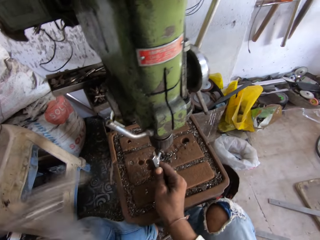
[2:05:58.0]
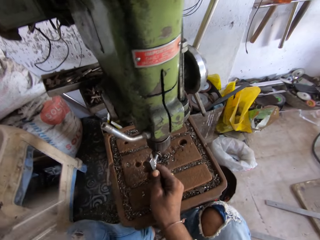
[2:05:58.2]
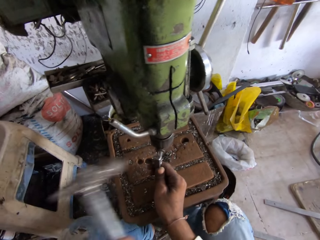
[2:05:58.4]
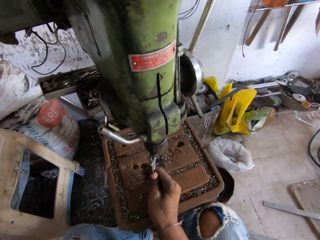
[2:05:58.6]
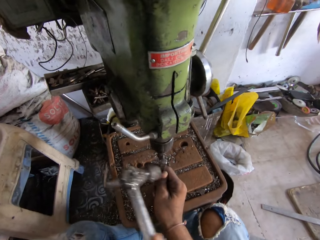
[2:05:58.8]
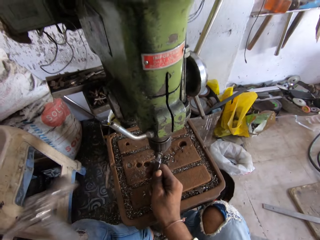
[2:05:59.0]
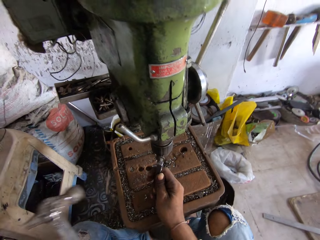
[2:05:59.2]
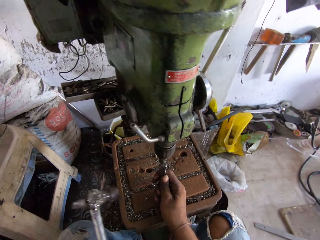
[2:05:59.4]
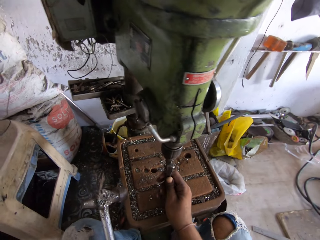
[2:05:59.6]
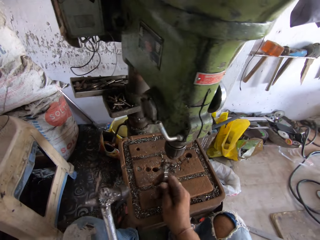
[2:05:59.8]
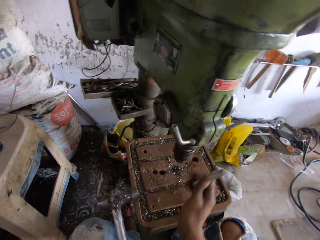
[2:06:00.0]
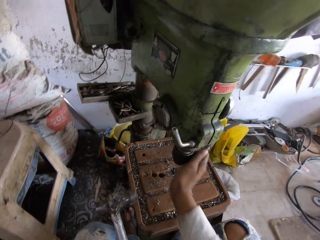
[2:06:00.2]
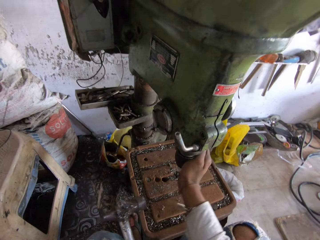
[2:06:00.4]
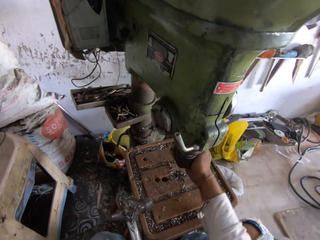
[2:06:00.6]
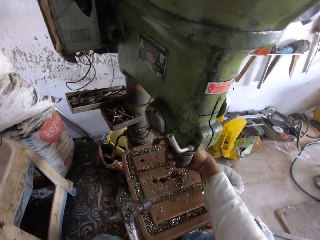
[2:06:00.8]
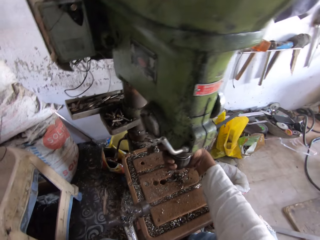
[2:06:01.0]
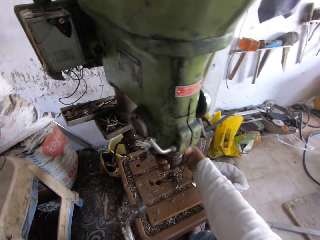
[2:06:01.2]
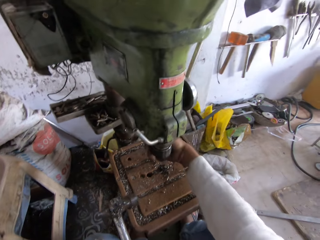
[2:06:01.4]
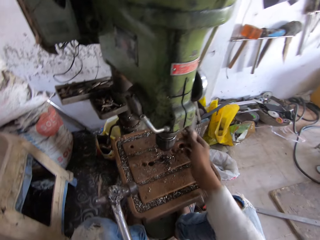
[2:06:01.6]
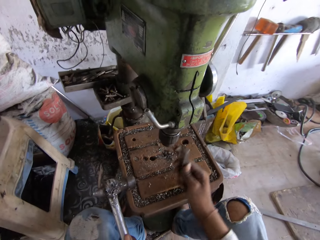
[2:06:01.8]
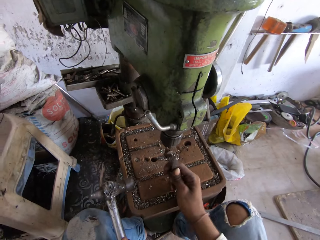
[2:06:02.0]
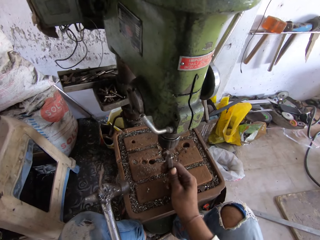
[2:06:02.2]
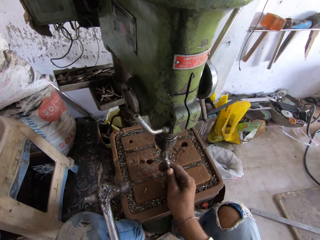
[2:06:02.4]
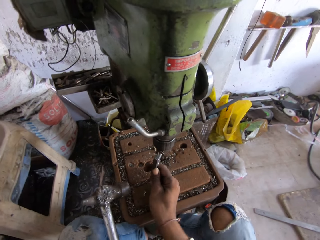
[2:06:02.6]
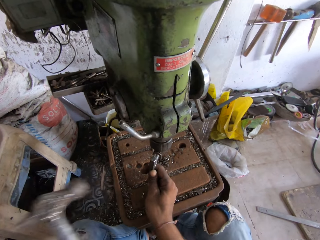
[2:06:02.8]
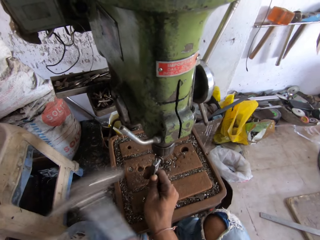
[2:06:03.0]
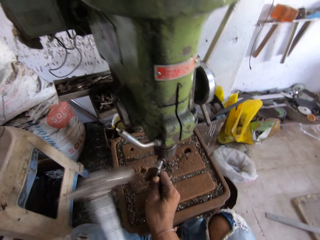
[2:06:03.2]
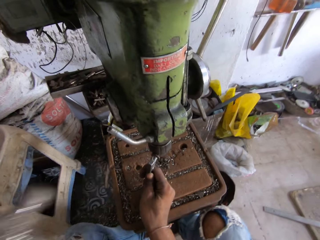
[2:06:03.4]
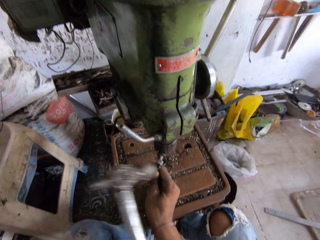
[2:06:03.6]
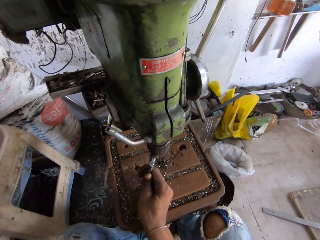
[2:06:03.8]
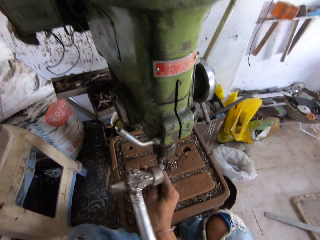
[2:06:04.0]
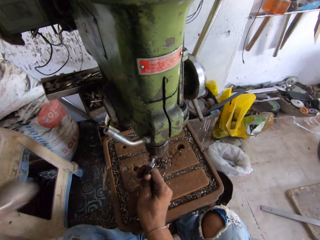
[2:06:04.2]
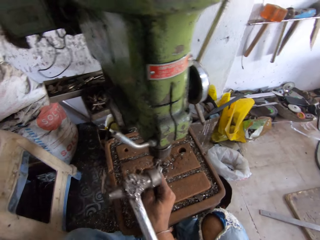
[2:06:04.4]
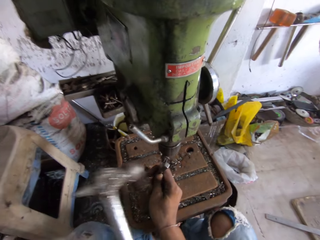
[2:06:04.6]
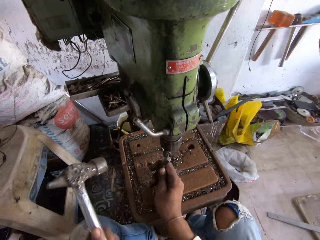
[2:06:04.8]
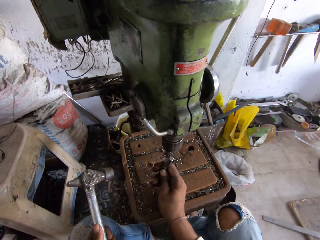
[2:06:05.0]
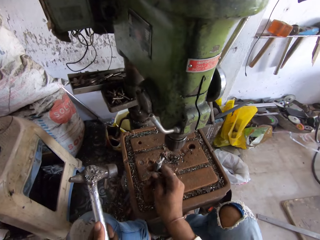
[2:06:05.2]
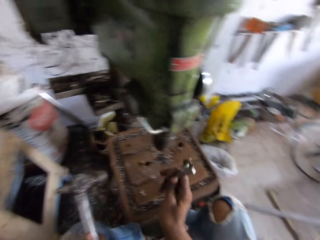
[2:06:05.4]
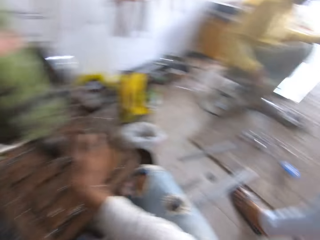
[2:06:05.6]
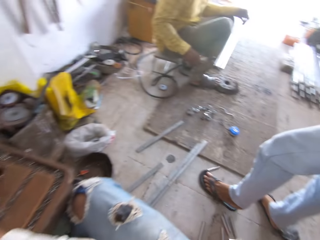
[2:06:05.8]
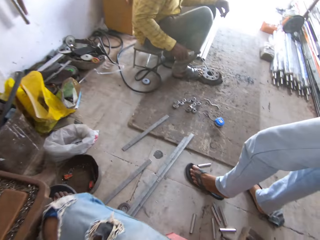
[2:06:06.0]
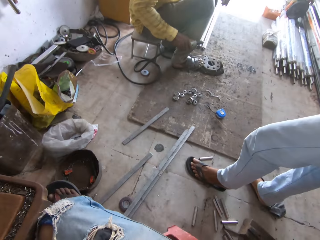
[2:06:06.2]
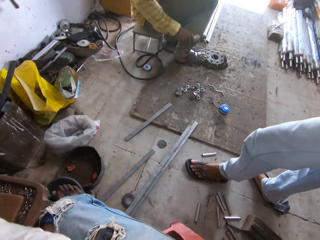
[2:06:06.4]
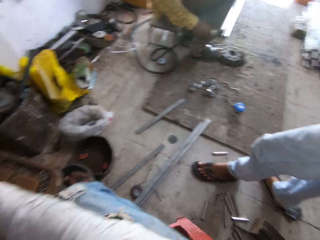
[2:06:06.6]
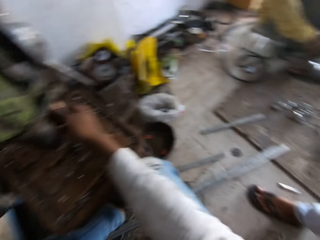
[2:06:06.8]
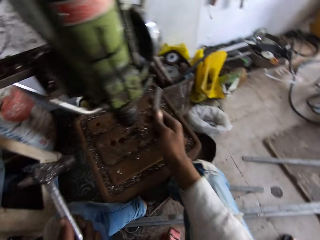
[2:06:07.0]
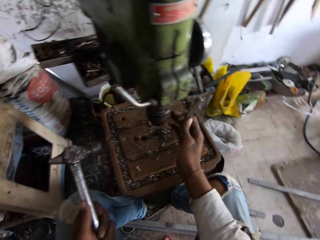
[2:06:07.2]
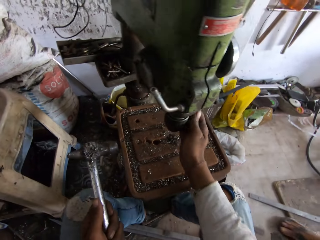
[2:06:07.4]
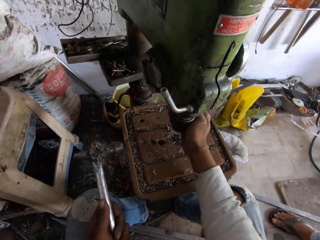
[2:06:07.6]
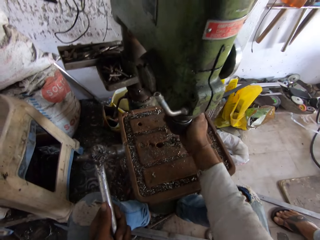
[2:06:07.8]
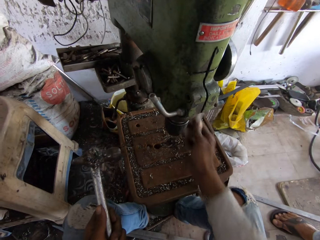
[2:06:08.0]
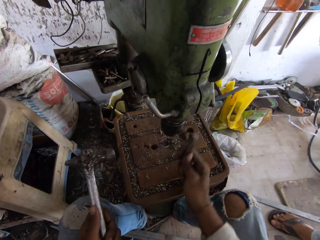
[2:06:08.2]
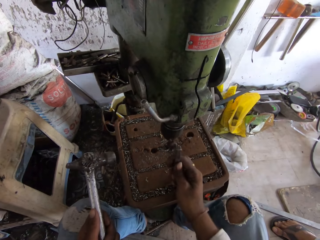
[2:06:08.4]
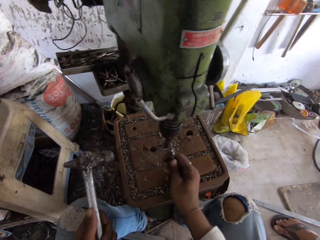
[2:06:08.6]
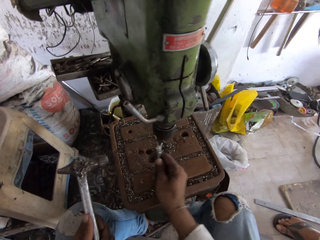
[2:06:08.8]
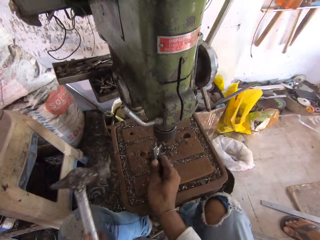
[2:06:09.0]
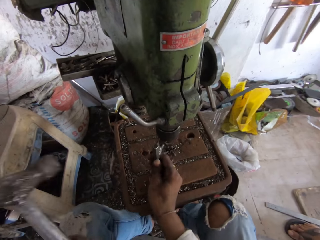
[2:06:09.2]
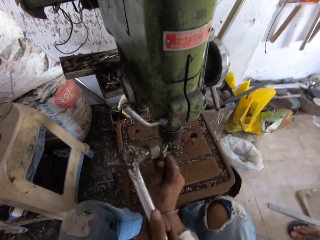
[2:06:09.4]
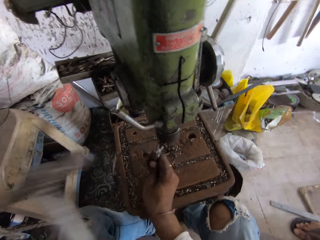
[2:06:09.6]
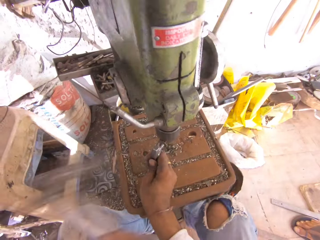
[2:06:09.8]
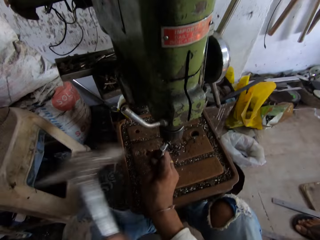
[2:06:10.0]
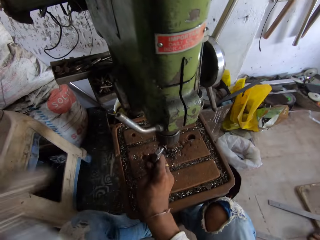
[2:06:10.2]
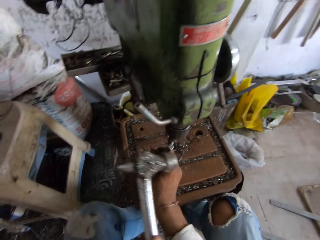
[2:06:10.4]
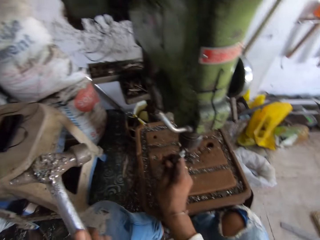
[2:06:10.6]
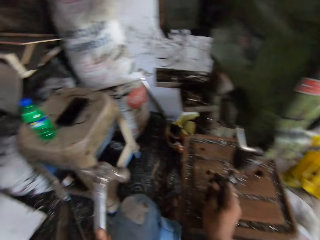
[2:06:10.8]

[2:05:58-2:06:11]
The camera wearer hits the piece of metal with a hammer. They loosen the machine. They tighten the pillar machine spindle with the right hand. They put a piece of metal on the machine. They tighten the spindle with the hammer and a bit tightener. They hit the piece of metal with the hammer. They look around. They tighten the pillar machine spindle with the right hand. They tighten the spindle with the hammer and the bit tightener. They put the piece of metal on the machine and hit the piece of metal with the hammer.

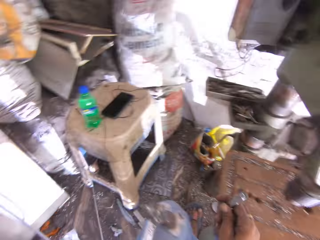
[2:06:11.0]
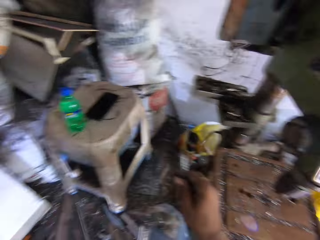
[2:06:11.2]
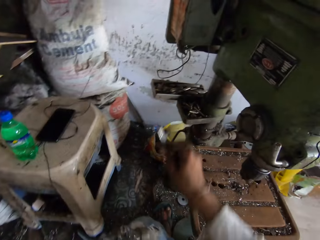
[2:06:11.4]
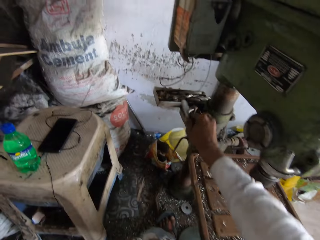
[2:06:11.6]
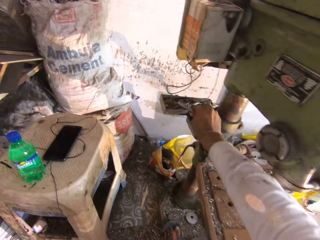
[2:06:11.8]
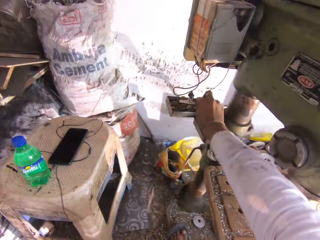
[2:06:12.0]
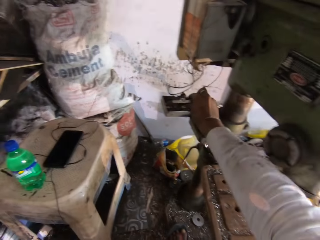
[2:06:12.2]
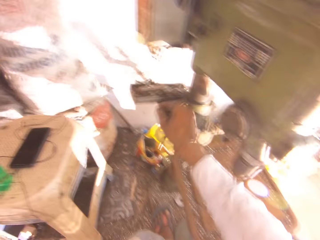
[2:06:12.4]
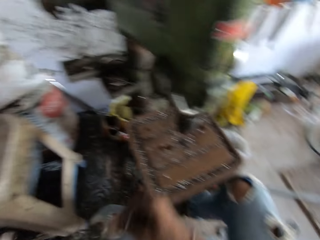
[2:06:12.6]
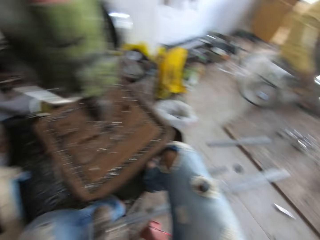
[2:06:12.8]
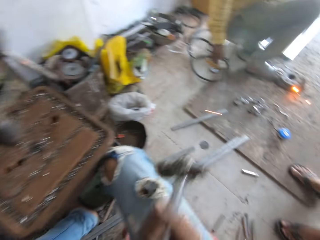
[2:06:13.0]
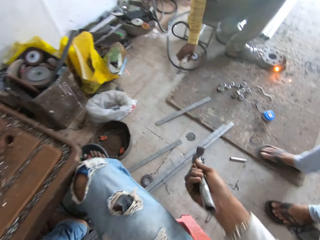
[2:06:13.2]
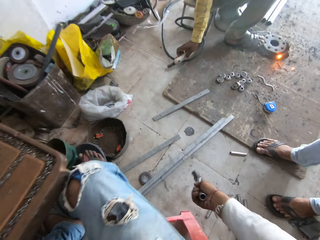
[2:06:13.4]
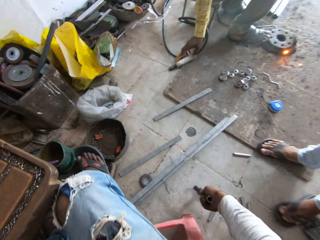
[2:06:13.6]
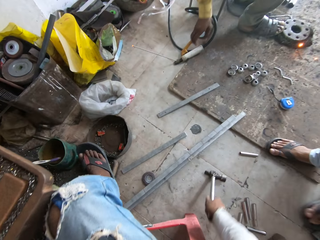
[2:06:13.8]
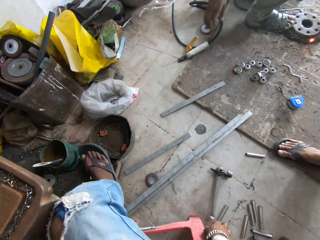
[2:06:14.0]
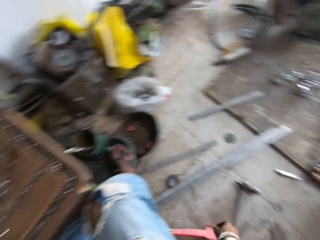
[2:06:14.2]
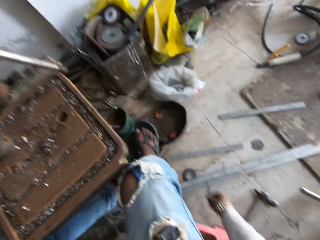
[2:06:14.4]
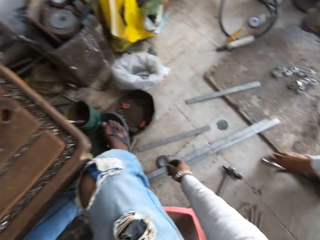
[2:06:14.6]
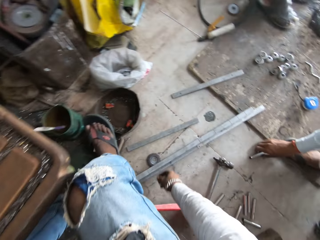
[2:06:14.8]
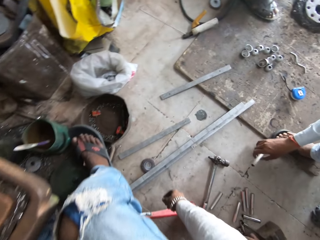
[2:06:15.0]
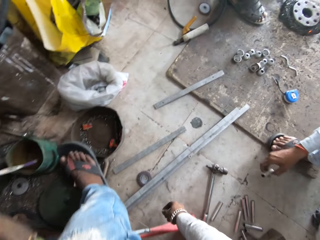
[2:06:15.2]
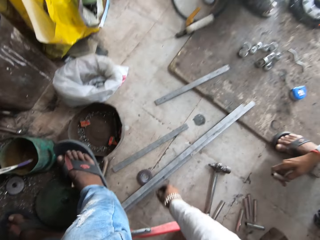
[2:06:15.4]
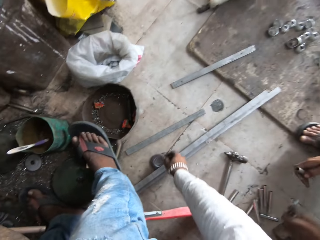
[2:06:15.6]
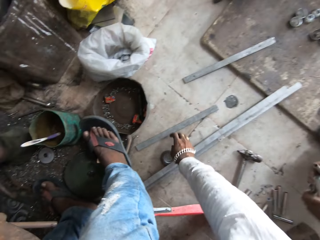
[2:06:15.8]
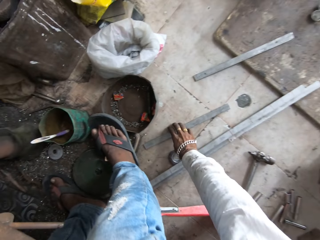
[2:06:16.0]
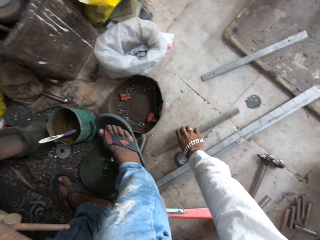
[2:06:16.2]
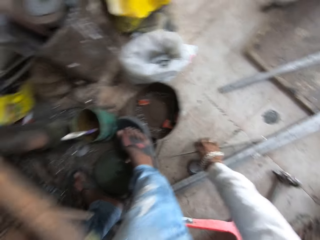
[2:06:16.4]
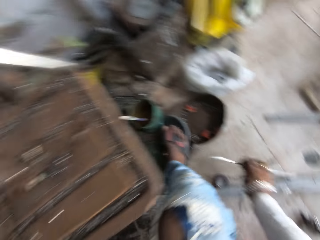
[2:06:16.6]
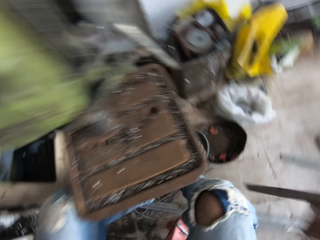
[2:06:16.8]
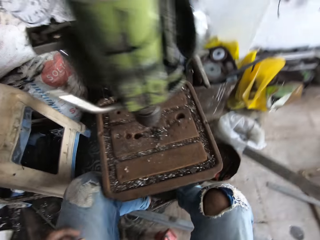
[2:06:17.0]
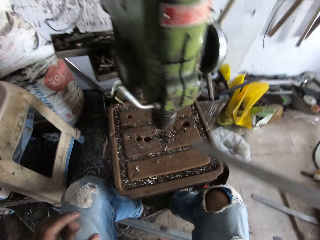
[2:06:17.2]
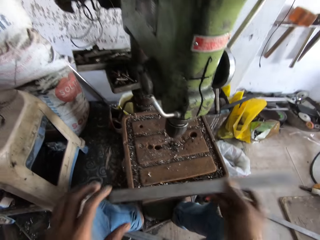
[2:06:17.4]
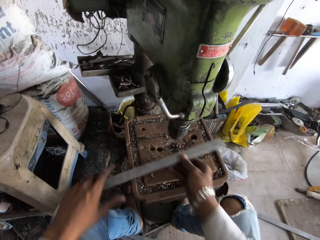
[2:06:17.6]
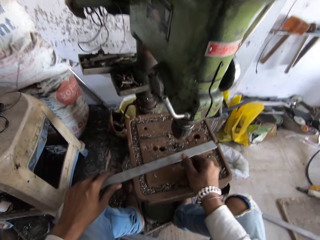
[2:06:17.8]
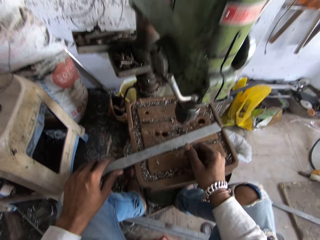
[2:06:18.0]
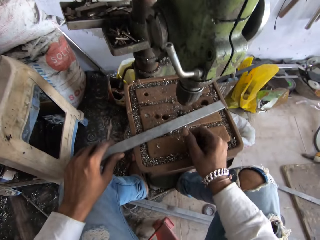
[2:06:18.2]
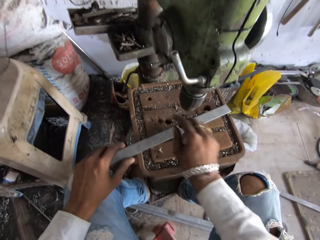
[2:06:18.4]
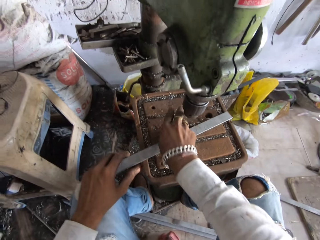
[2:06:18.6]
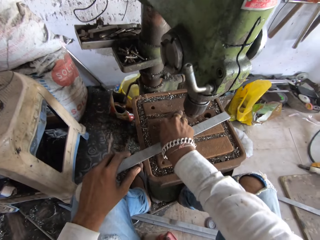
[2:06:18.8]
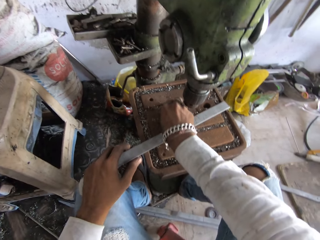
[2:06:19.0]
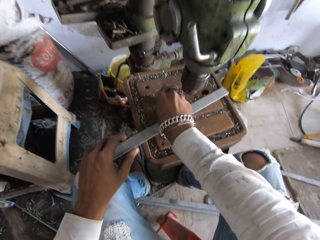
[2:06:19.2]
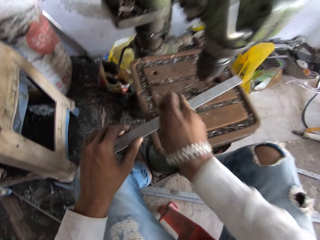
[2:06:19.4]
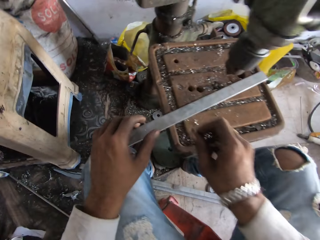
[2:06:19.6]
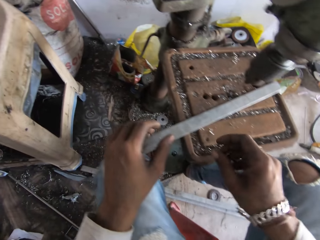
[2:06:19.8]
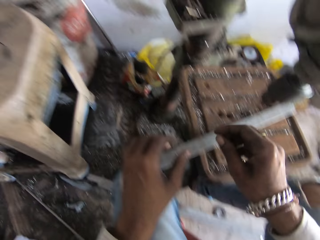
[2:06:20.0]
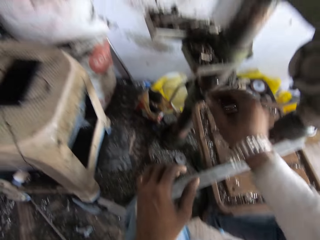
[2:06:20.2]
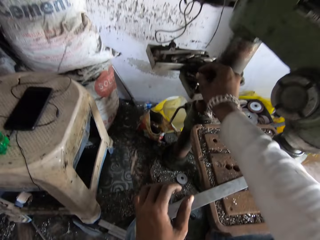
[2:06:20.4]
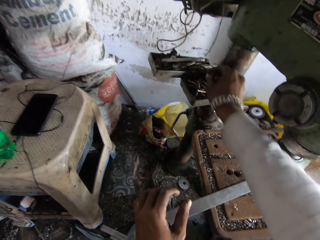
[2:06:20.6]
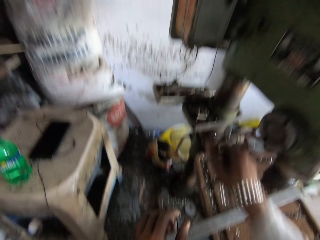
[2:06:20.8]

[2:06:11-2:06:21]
The camera wearer puts a piece of metal down. They place the bit tightener on the pillar drilling machine's tool box with the right hand. They place the hammer on the ground floor with the right hand. They pick up a metal on the ground. They place the metal under the driller, on the table. They pick up an object under the driller. They place the object in the tool kit.
